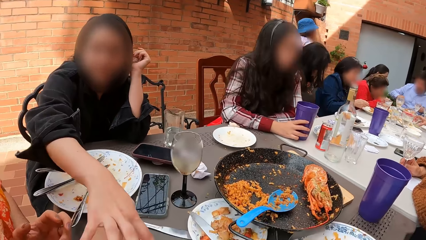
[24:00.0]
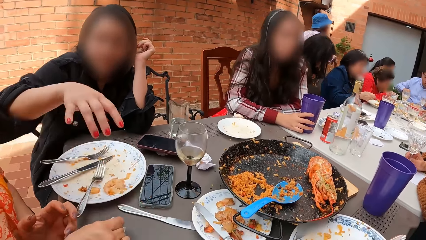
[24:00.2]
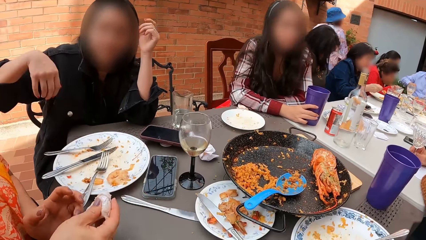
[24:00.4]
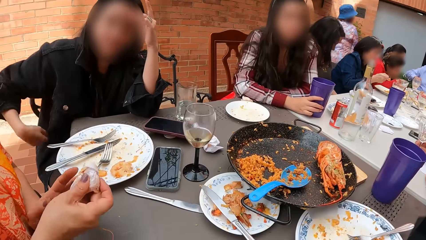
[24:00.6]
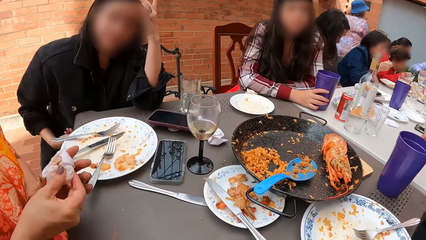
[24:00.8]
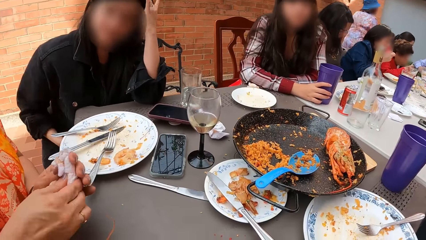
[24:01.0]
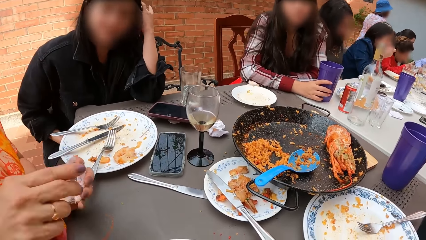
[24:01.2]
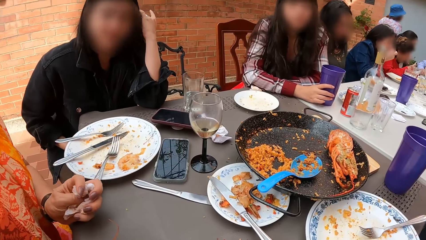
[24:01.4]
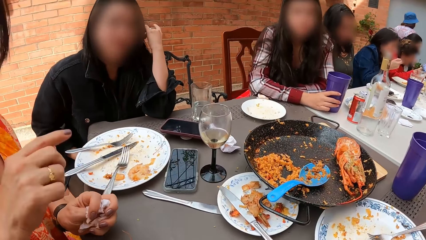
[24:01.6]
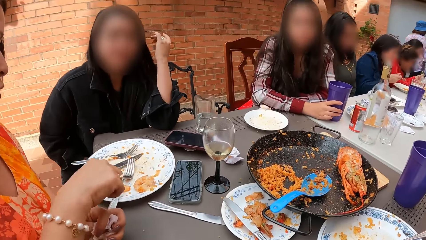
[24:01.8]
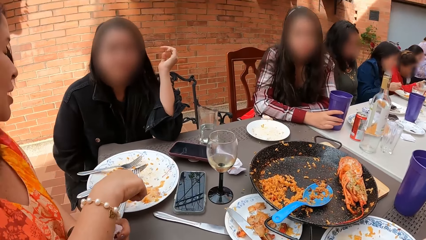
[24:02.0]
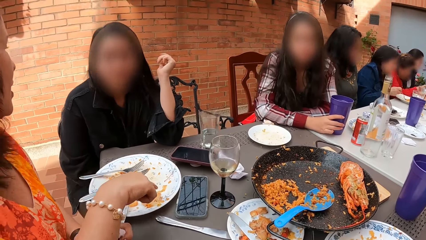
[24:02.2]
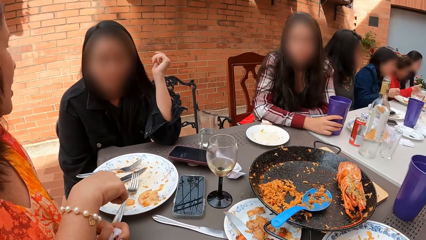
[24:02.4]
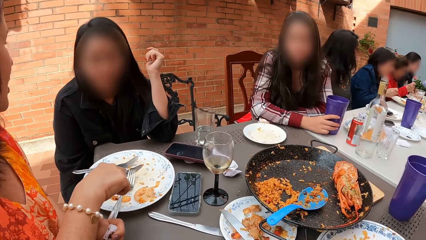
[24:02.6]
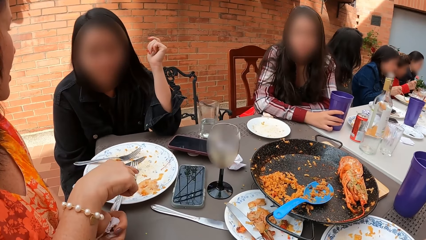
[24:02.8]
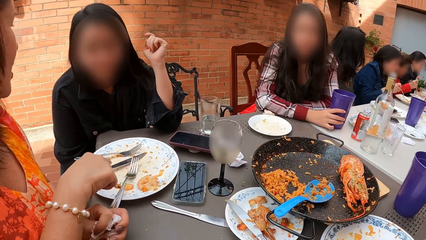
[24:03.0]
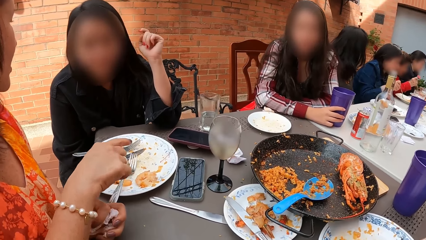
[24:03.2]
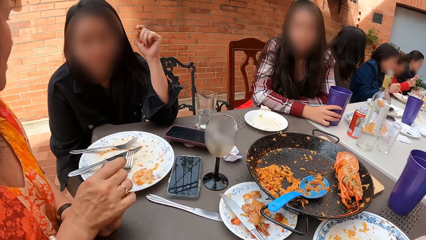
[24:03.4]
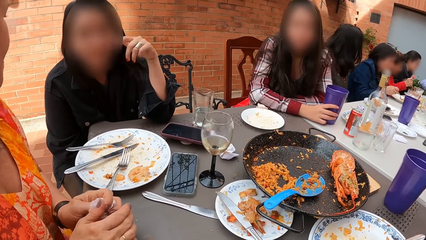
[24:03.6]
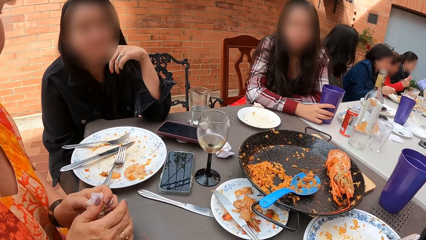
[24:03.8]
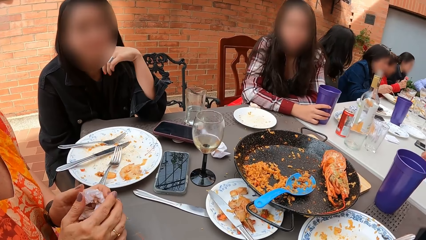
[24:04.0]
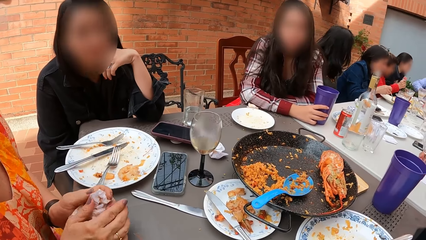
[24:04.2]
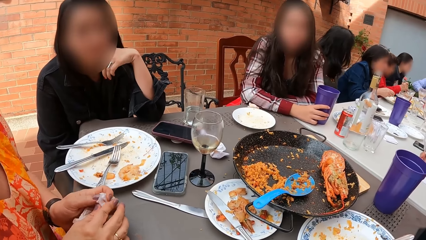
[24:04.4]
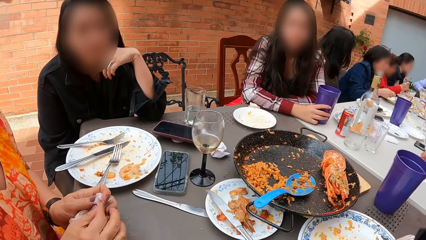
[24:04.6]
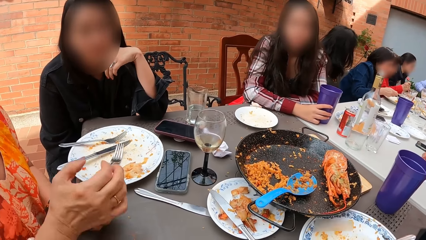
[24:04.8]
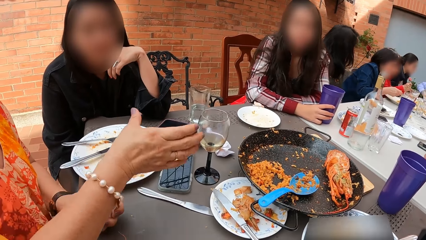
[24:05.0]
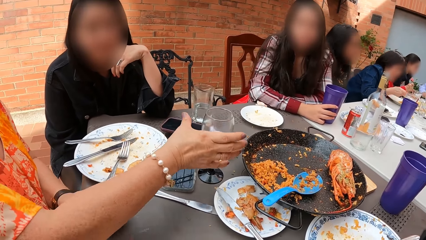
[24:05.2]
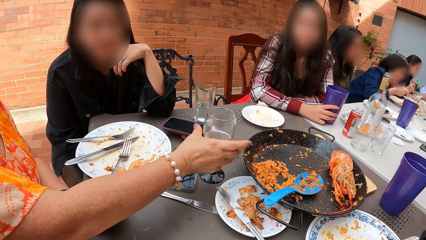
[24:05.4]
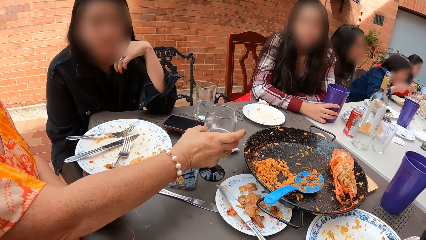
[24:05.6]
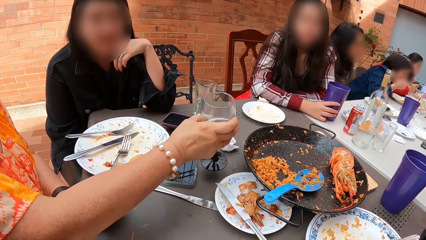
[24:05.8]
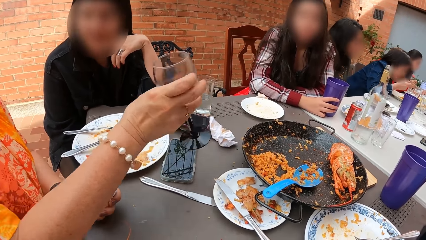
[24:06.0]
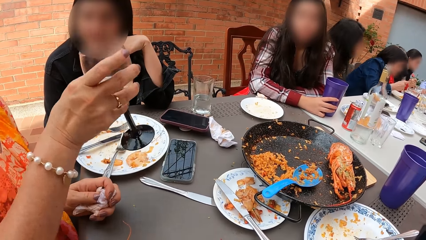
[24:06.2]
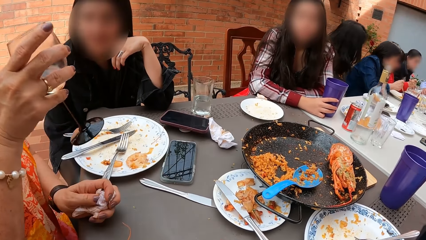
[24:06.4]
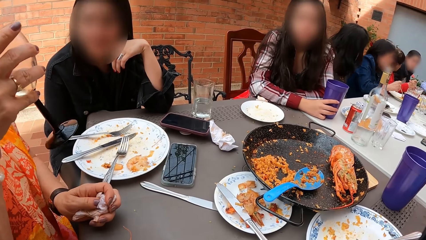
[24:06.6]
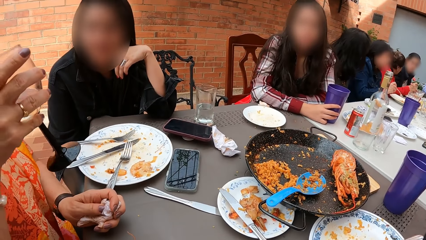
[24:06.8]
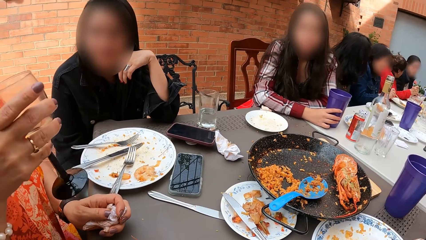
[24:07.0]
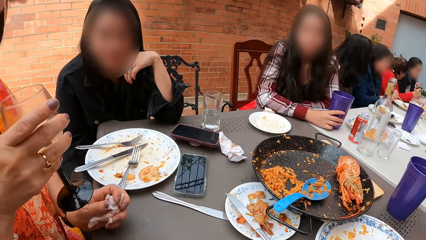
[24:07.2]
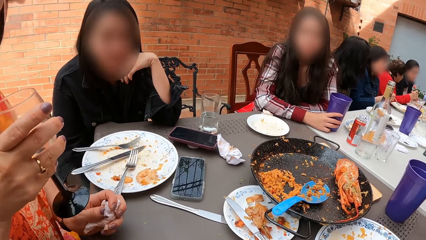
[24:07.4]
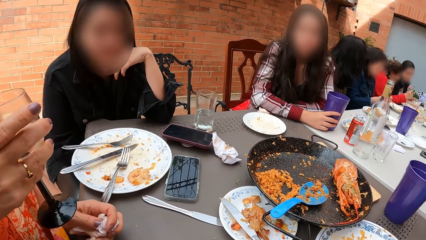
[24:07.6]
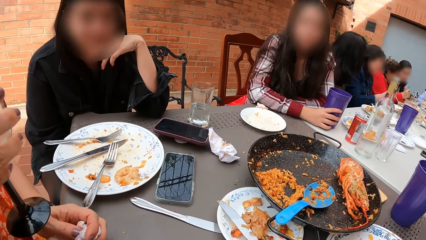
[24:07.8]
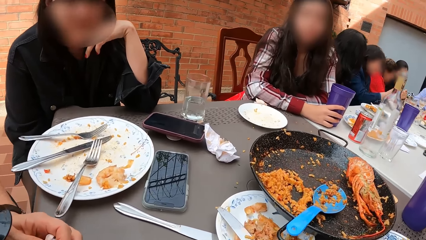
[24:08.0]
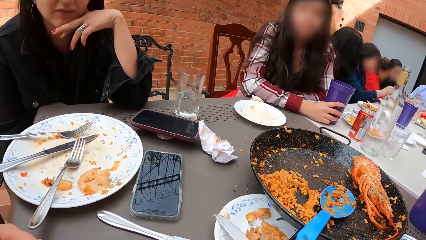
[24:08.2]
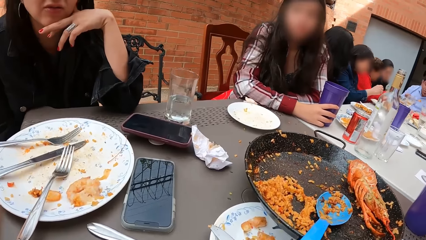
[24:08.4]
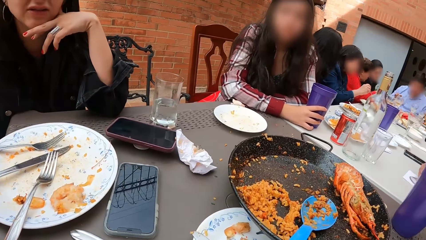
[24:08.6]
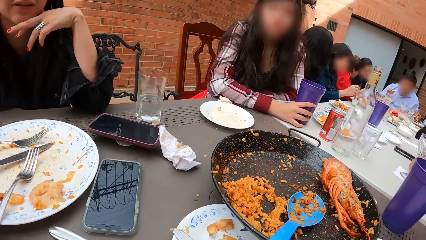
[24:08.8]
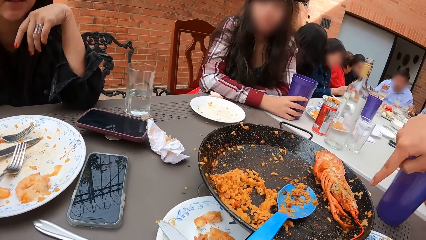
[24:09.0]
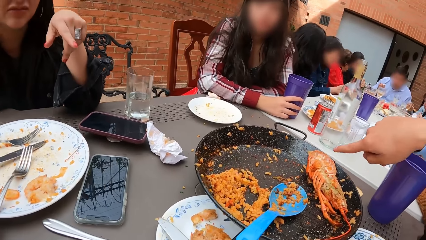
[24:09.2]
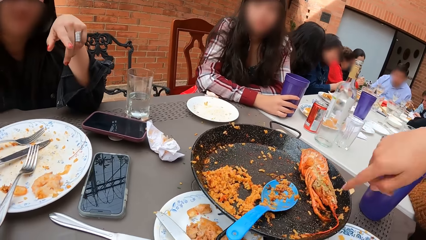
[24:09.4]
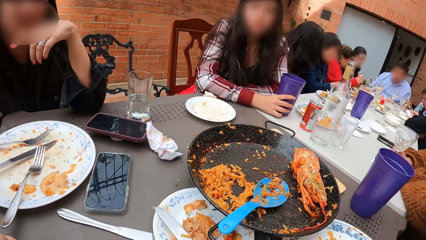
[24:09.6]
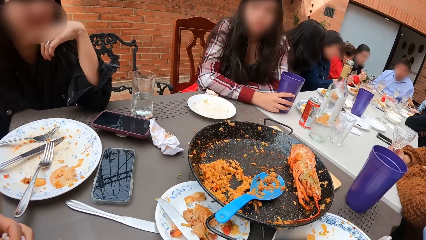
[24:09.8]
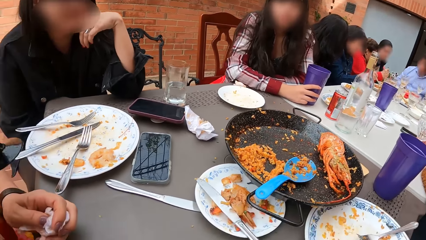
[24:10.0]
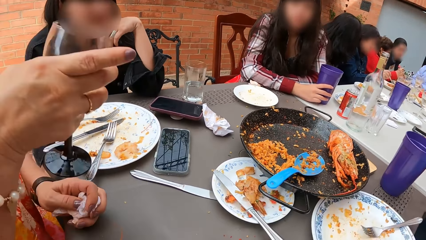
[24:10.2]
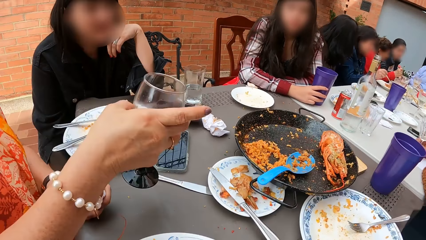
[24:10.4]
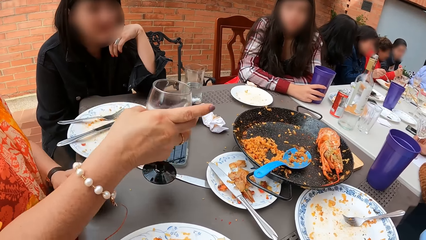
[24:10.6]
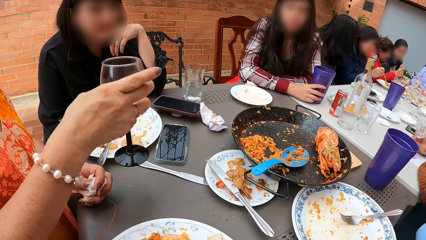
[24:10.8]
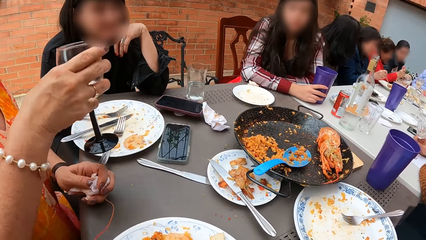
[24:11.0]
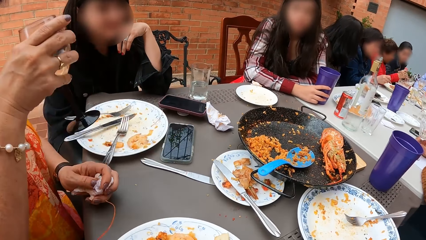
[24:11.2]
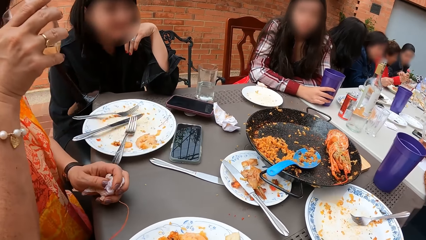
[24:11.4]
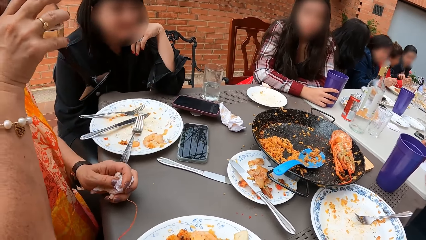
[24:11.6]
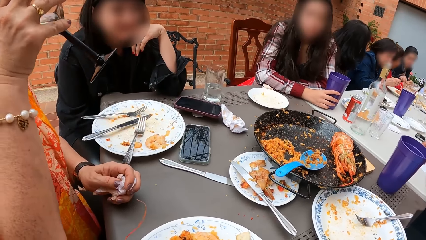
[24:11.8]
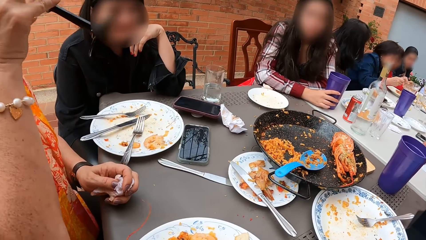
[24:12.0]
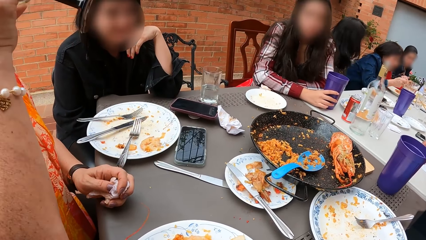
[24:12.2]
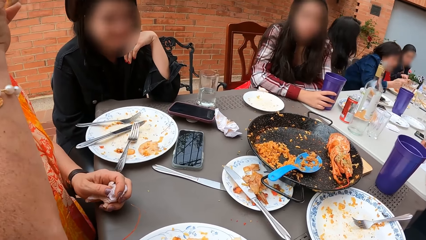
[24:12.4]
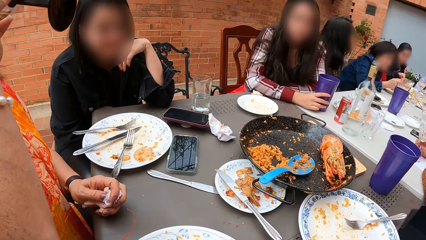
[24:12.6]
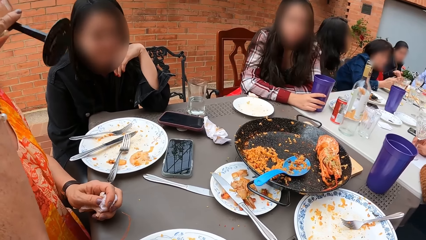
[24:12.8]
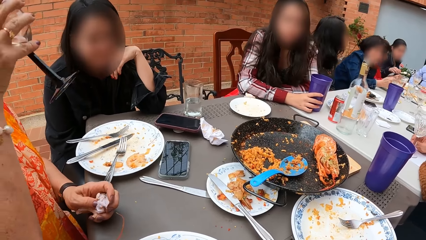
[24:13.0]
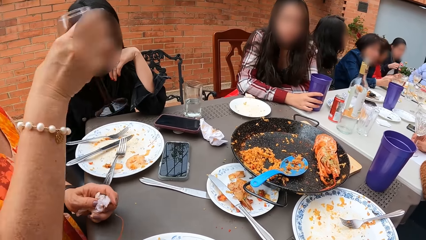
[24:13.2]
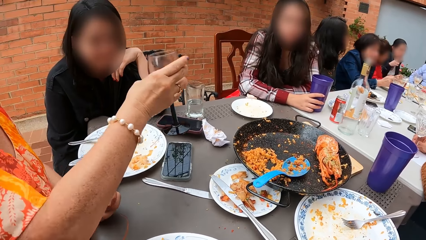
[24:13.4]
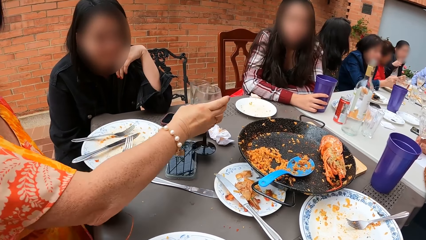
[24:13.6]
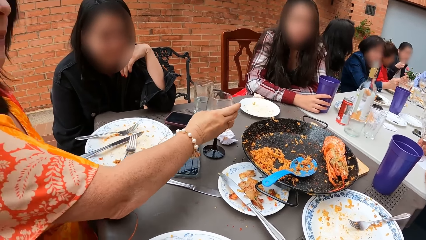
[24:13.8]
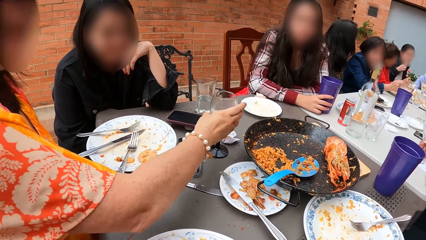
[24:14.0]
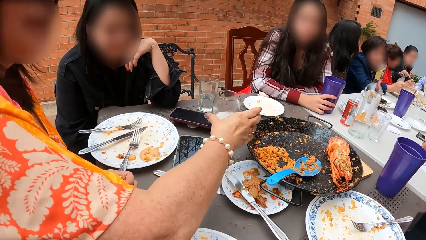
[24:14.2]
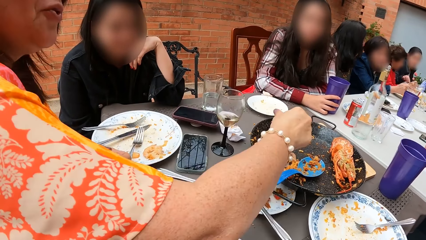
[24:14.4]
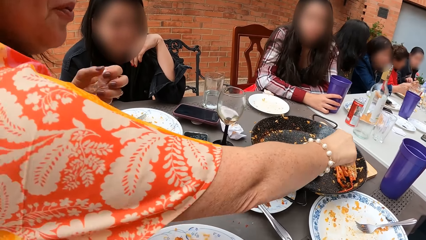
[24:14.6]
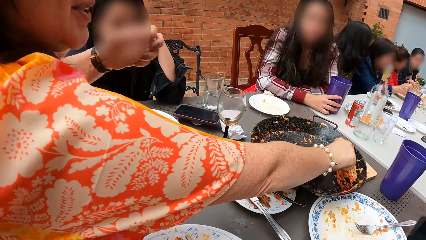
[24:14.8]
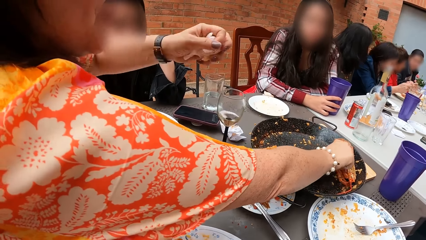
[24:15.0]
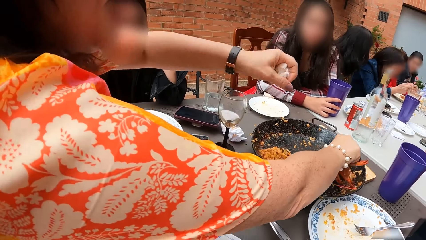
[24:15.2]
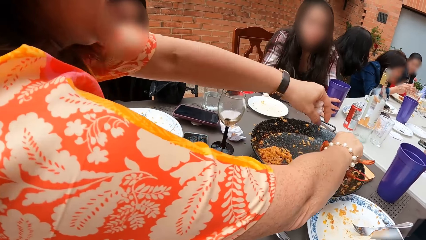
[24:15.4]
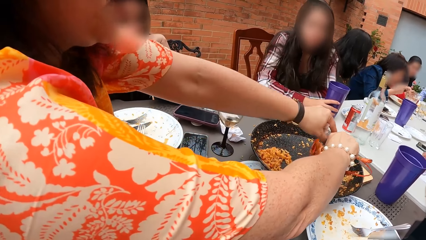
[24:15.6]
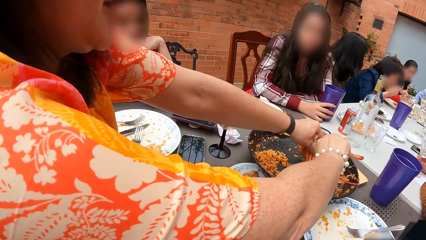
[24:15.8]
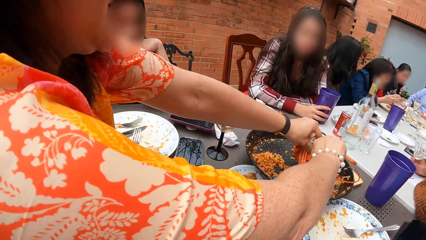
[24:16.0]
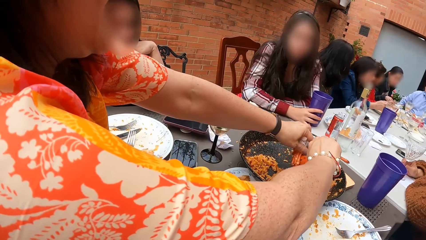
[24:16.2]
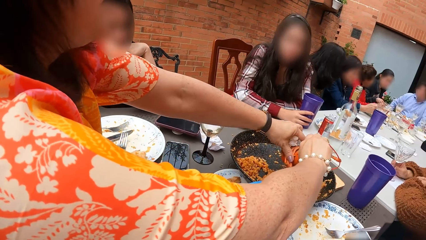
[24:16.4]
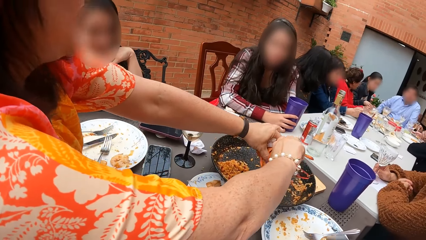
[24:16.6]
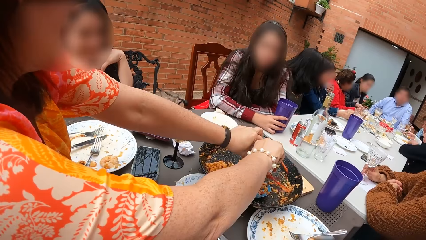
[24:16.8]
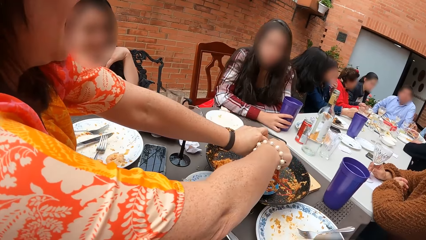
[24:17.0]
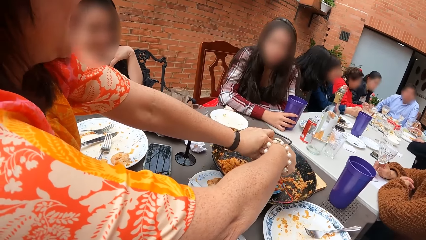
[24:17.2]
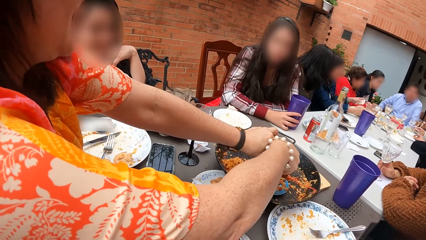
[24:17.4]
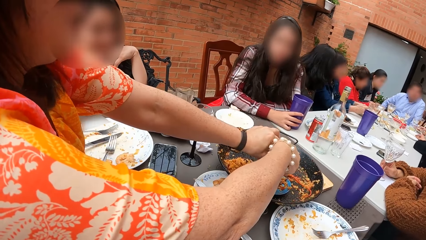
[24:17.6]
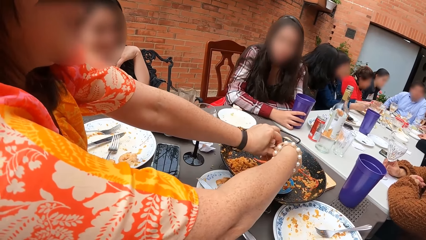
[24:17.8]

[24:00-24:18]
A lady moves the right hand across the table. A woman wipes hands with a paper napkin and gestures with the right hand. The woman picks a cup or glass from the table with her right hand and holds the glass with the right hand. A person points with the right hand index finger on the table. The lady points with the left hand on the table. The woman holds the glass with the right hand, drinks from the cup with her right hand, and drops the cup on the table with her right hand. She picks a lobster from the wok with her right hand, takes from the lobster with her right hand, and holds the lobster with both hands.
